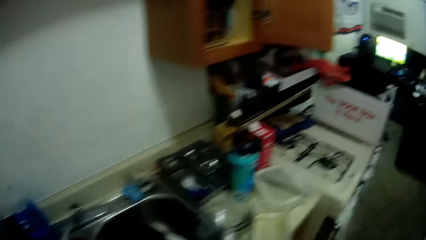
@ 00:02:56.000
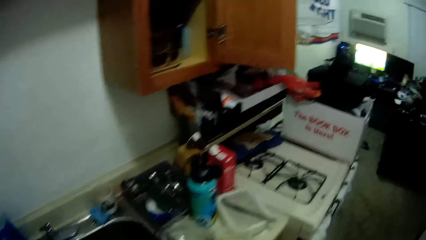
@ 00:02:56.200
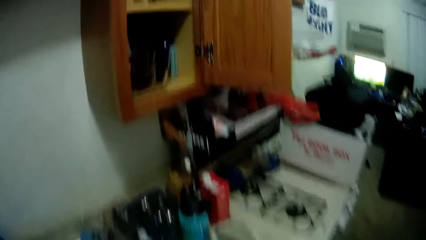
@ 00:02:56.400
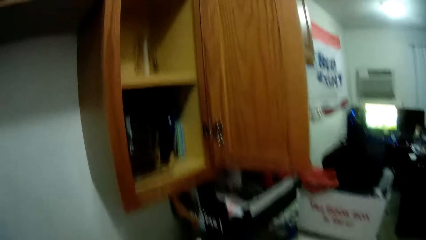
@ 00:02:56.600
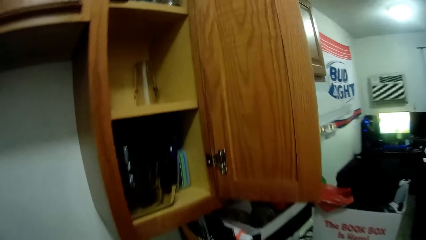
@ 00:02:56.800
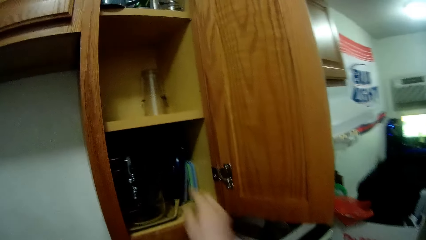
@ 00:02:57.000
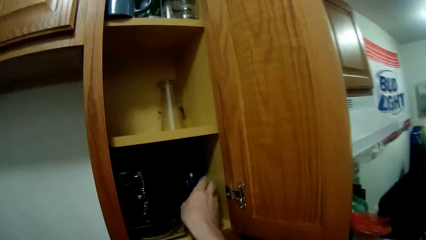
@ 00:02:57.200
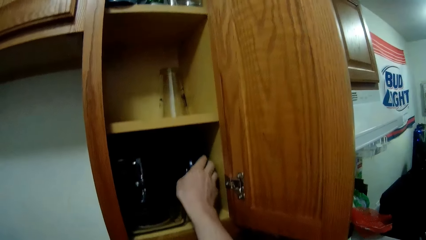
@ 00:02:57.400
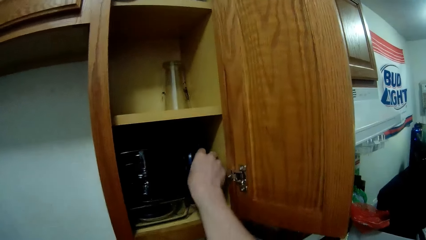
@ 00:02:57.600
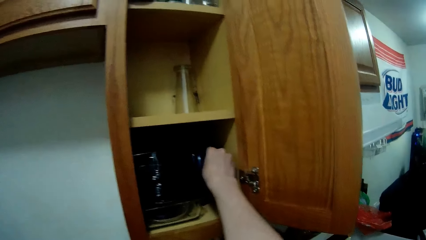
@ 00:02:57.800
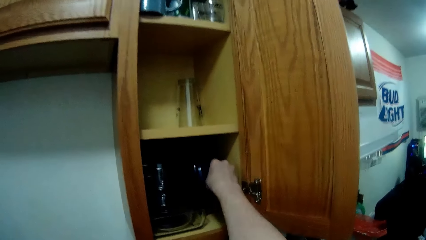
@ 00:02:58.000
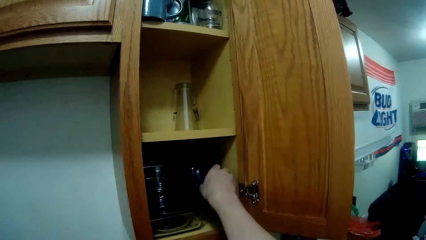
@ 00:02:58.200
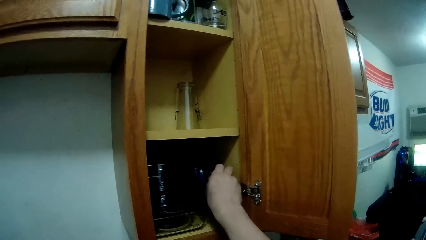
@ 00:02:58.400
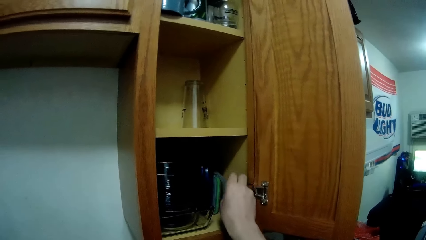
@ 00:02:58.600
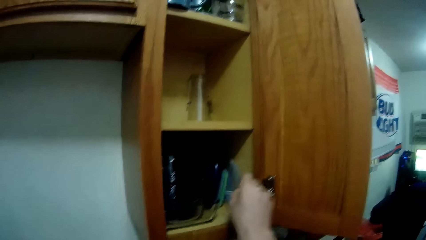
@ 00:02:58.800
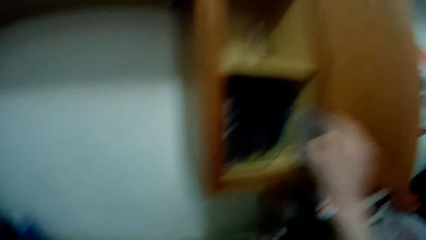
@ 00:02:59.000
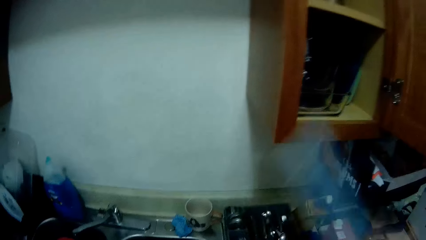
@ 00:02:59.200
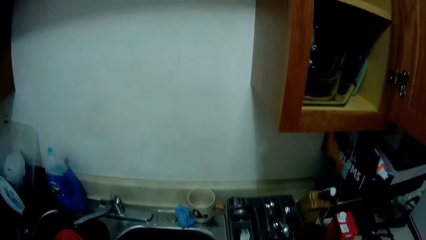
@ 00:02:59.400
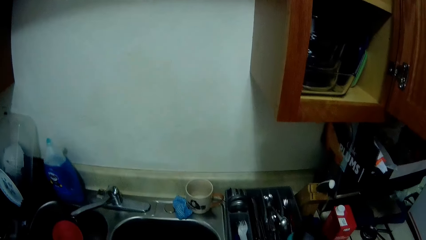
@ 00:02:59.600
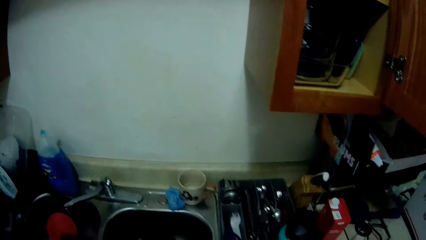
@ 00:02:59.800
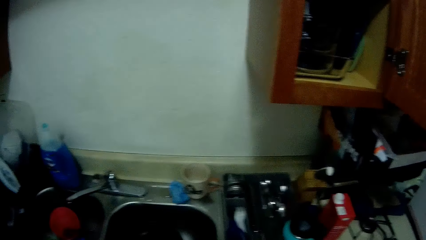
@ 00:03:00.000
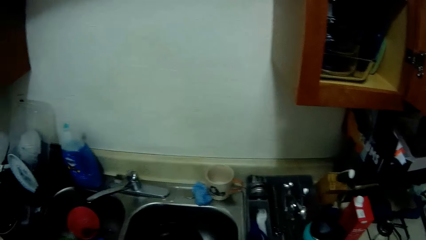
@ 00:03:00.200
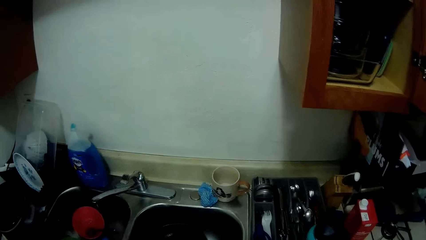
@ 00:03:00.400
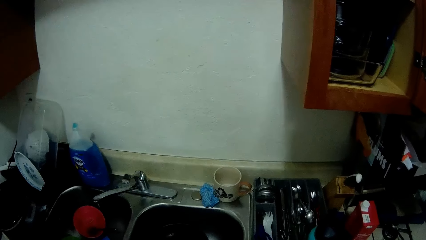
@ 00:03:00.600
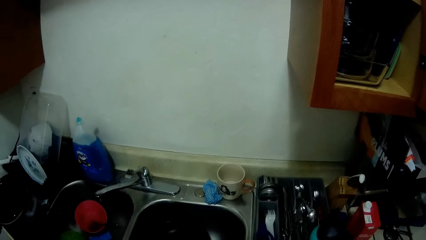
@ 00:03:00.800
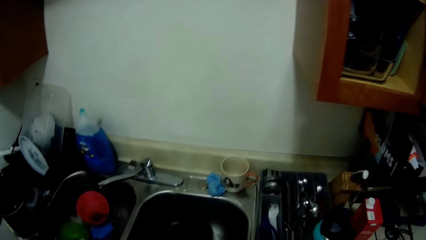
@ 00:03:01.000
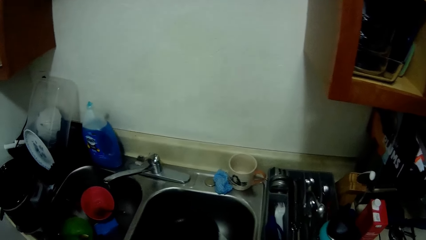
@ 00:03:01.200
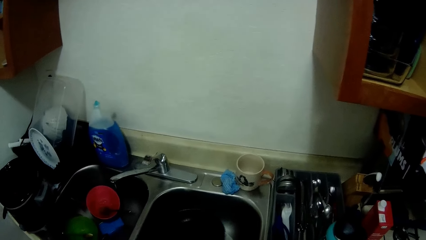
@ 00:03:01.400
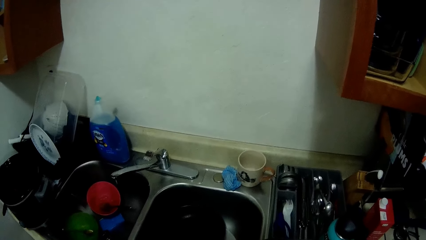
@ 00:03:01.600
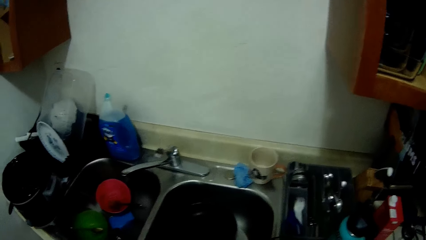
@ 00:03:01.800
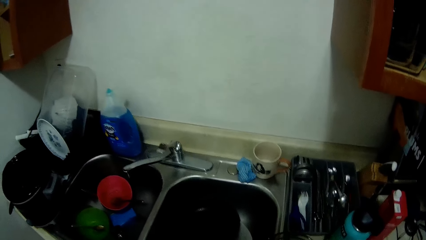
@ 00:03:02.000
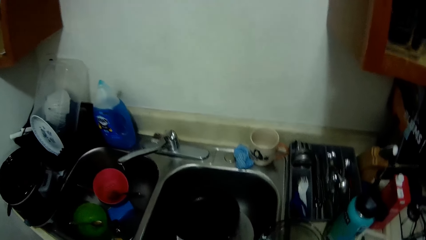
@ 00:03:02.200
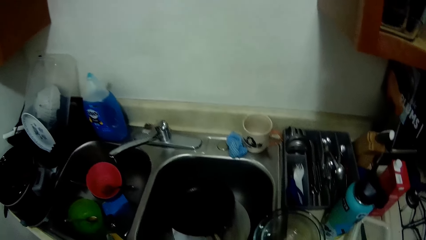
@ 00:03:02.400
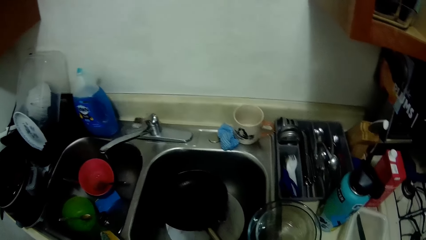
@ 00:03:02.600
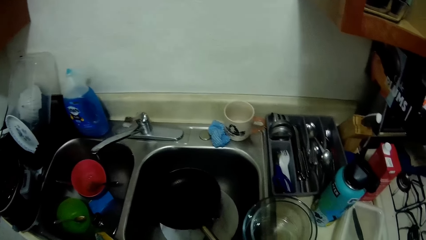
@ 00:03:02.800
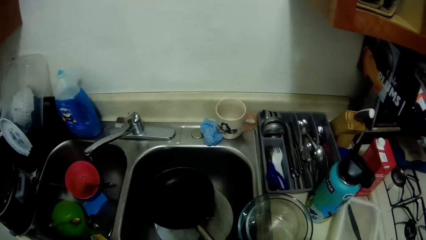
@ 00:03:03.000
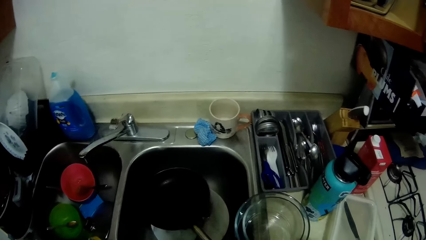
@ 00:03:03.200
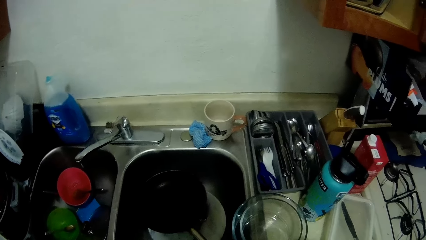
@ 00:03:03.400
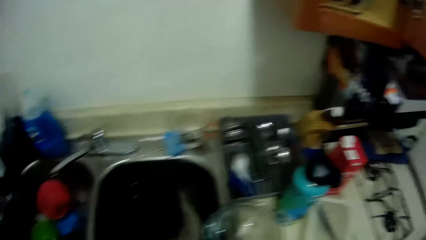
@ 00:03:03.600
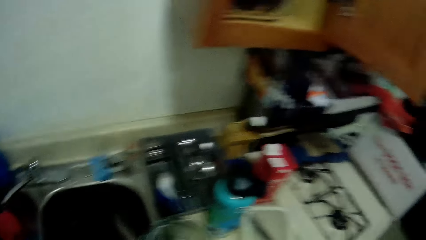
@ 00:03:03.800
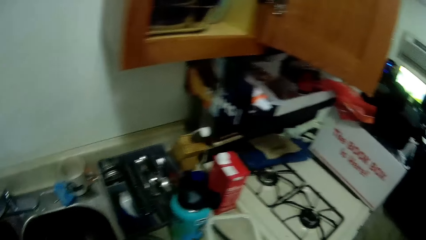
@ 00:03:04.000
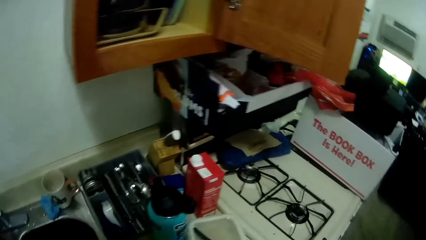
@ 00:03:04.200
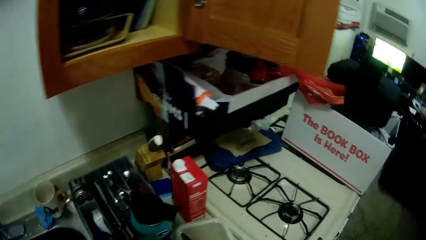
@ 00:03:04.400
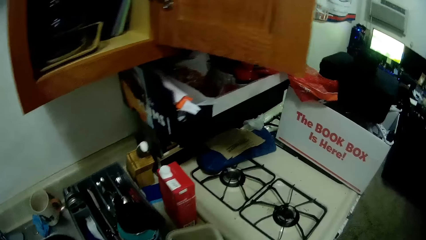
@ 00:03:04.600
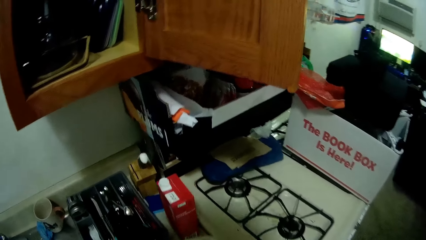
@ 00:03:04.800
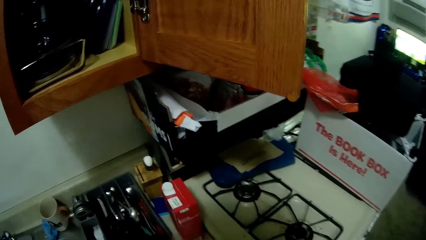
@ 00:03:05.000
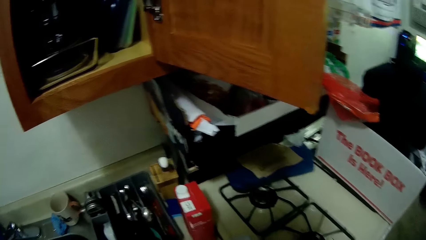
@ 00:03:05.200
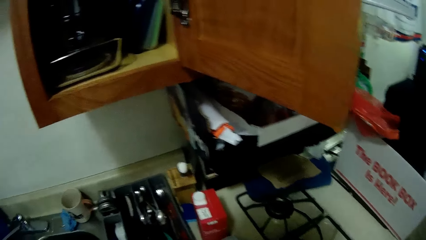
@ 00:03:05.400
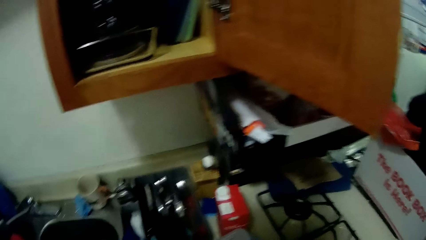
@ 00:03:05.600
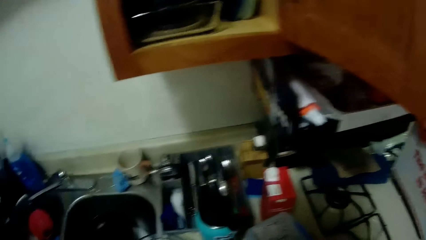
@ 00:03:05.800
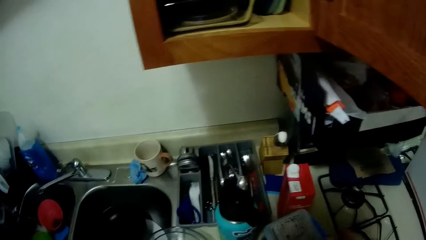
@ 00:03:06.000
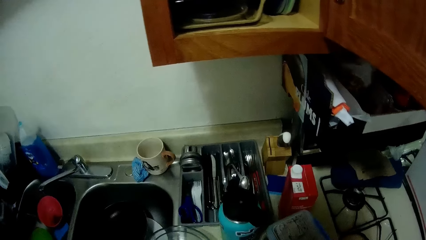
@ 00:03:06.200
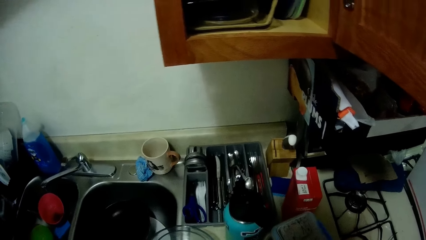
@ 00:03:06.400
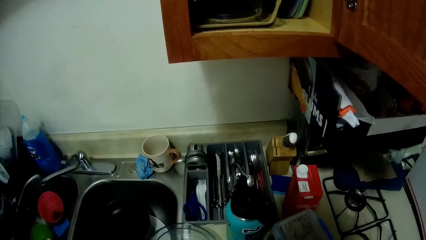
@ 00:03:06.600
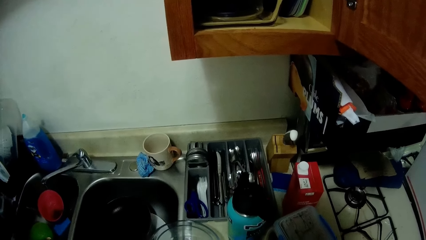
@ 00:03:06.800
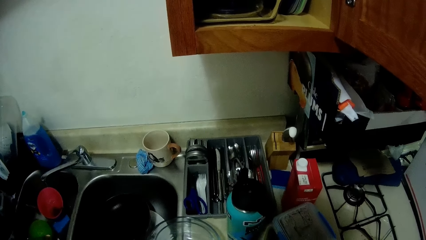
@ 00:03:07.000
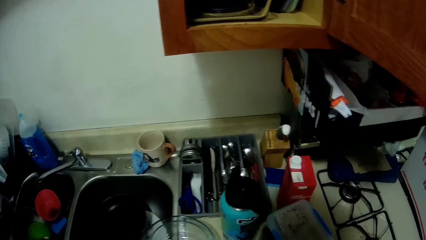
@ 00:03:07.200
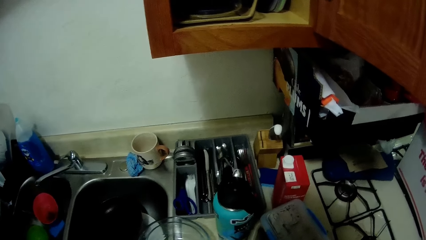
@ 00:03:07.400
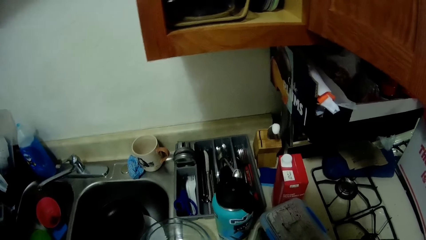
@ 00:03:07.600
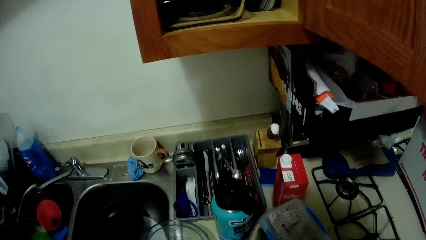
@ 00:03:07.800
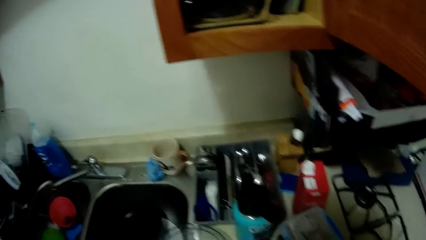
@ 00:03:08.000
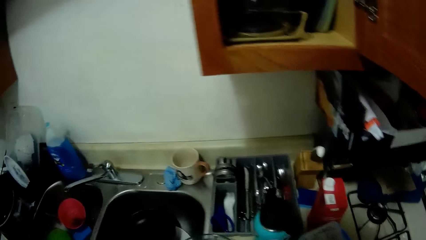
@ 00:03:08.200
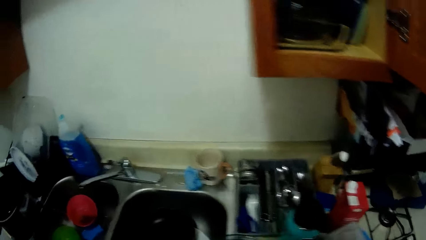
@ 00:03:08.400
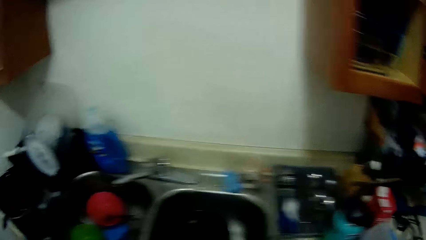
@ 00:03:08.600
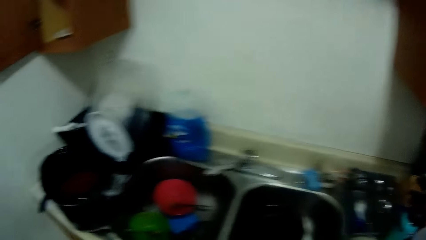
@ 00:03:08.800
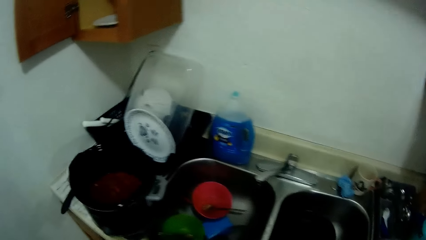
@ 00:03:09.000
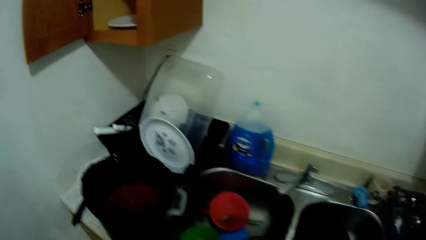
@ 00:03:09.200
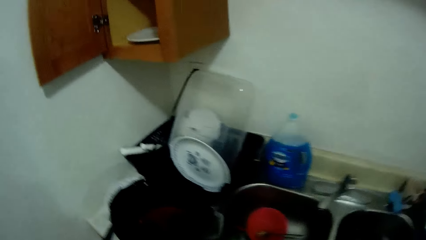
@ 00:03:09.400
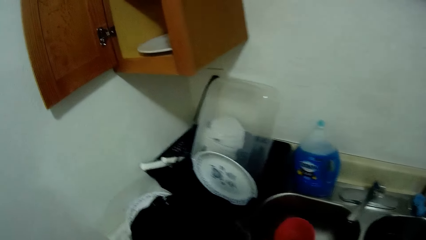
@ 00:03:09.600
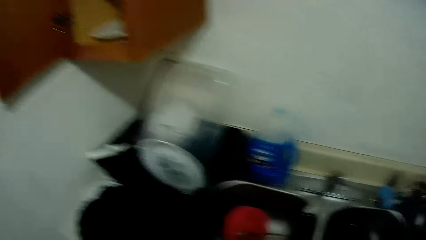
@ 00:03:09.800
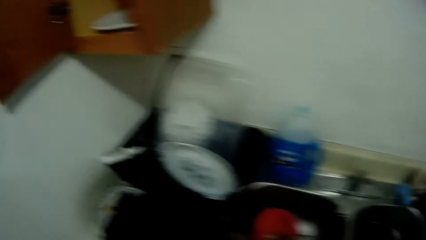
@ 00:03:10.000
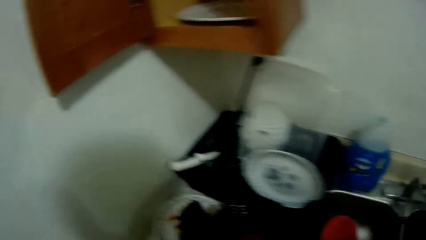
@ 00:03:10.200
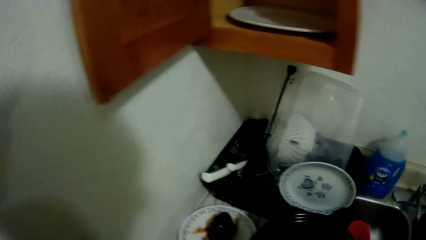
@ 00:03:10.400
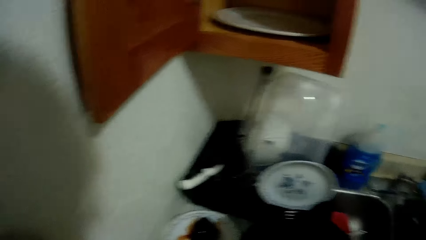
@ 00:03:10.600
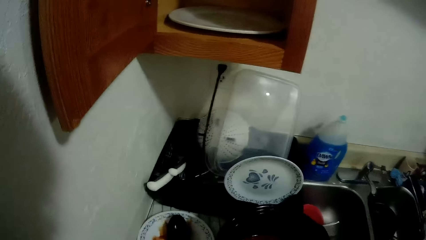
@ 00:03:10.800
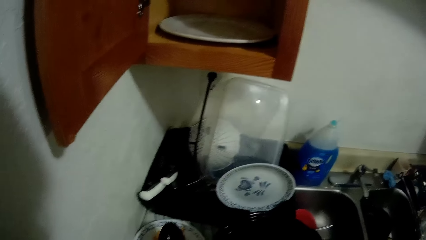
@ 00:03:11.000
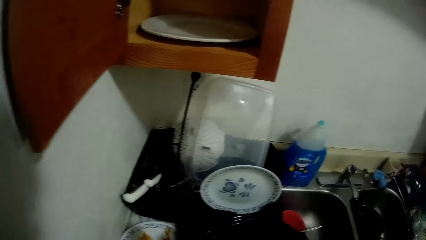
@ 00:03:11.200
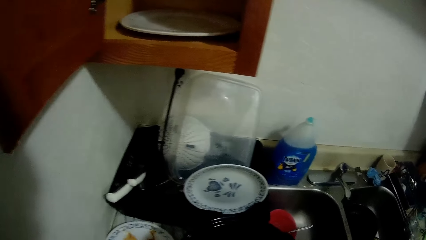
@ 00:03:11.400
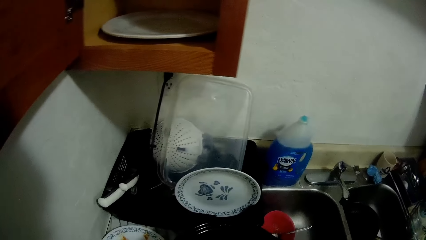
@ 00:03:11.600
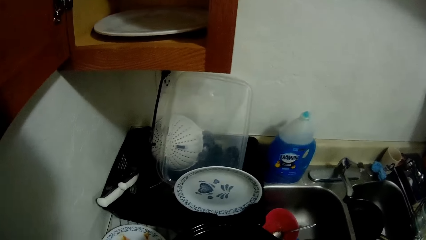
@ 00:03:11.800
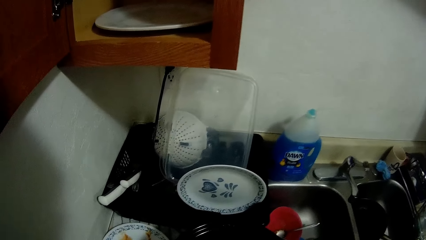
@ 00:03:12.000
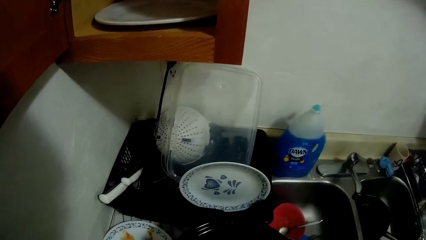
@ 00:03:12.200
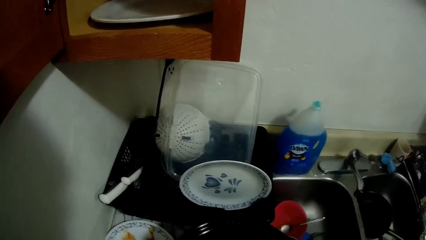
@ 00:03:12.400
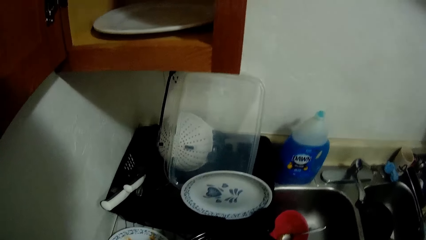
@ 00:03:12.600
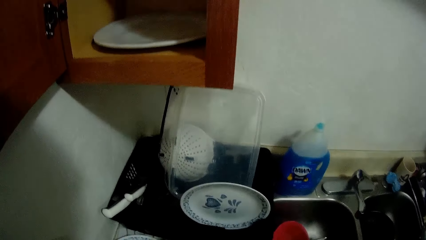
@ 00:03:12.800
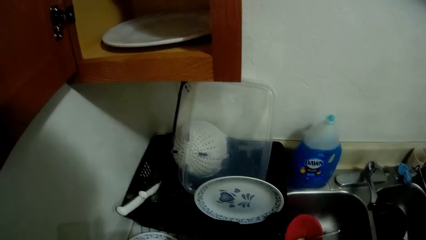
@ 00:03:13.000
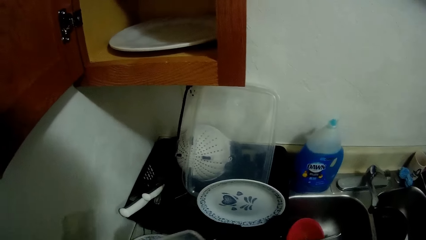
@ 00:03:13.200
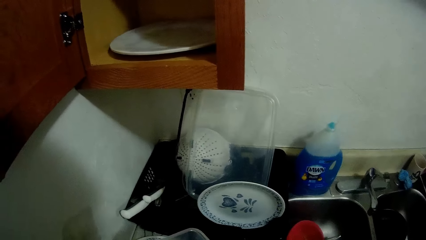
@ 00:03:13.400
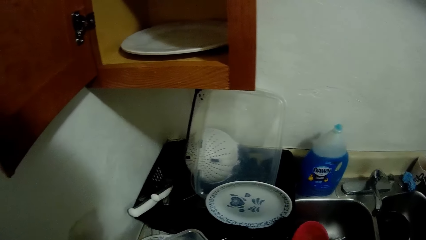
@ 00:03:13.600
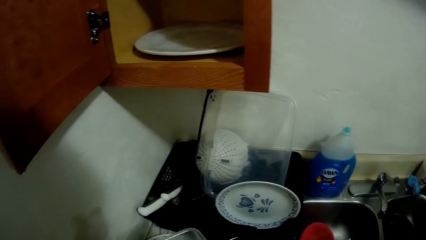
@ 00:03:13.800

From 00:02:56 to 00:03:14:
The camera wearer picks up a cover from the cupboard with his right hand. He drops the plastic bowl on the counter and closes the plastic bowl with the cover. He moves around a kitchen. He picks up another plastic bowl from the counter. He picks up the spoon from the plate with his right hand. He transfers some of the content of the pot into the other plastic bowl.
